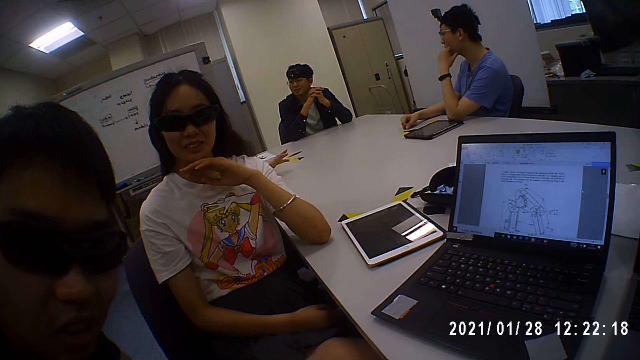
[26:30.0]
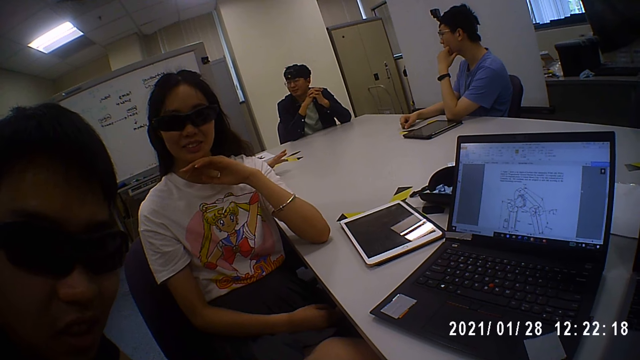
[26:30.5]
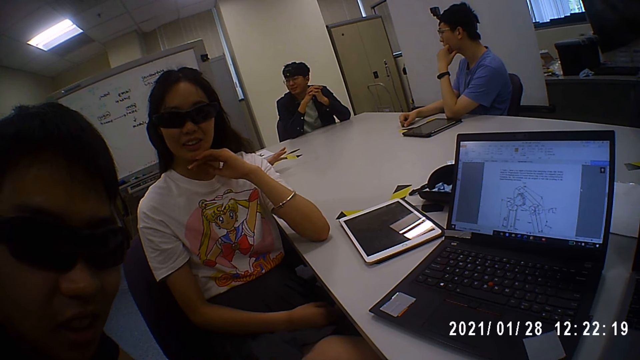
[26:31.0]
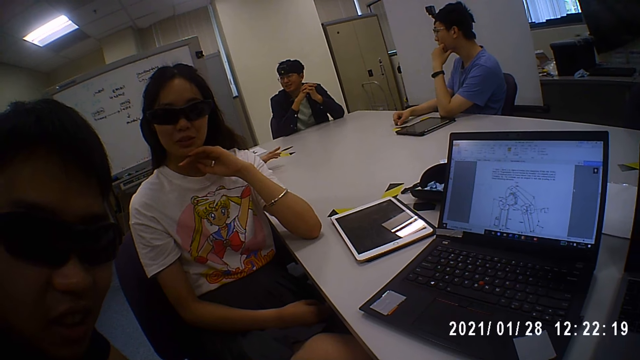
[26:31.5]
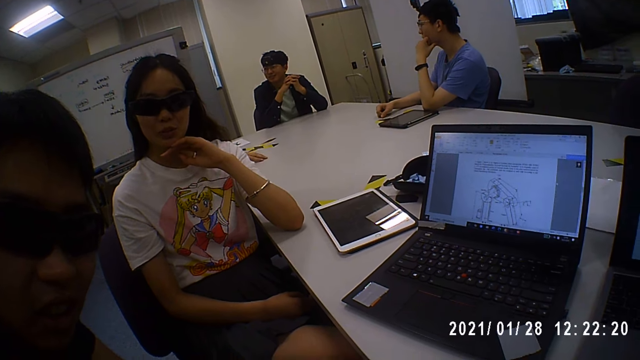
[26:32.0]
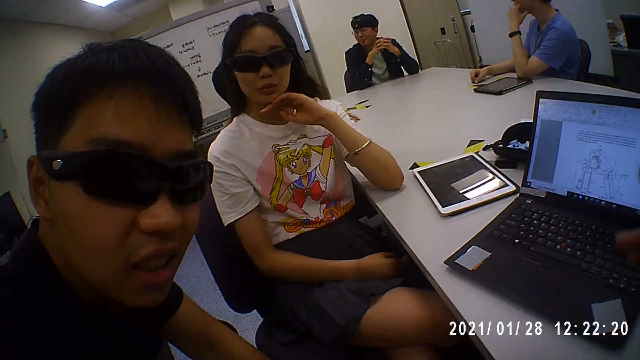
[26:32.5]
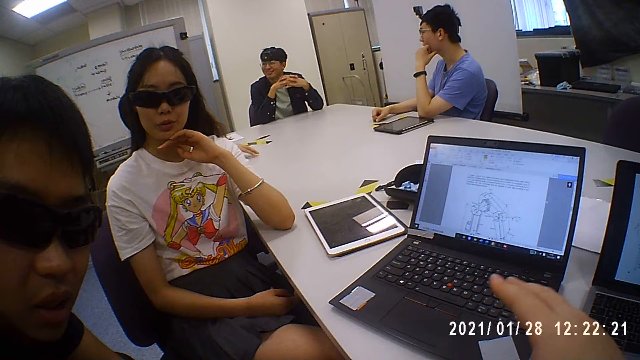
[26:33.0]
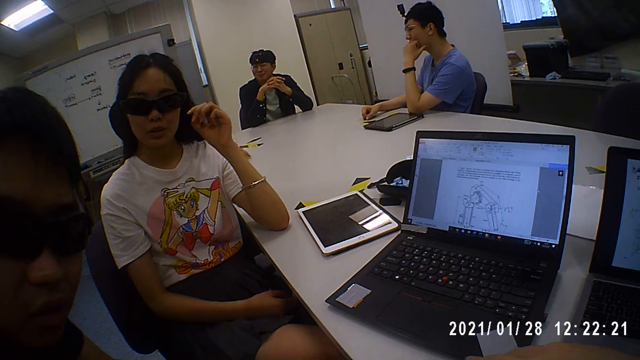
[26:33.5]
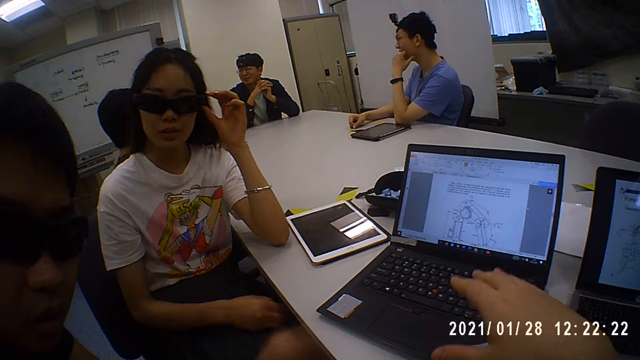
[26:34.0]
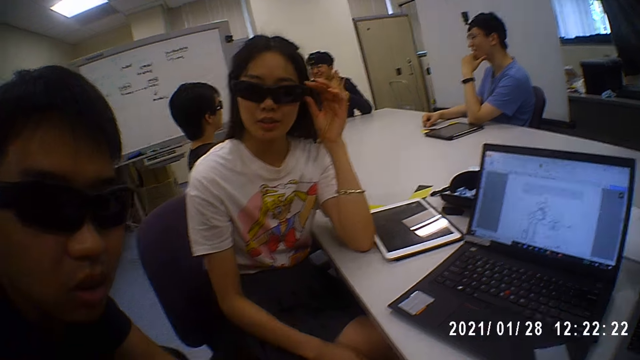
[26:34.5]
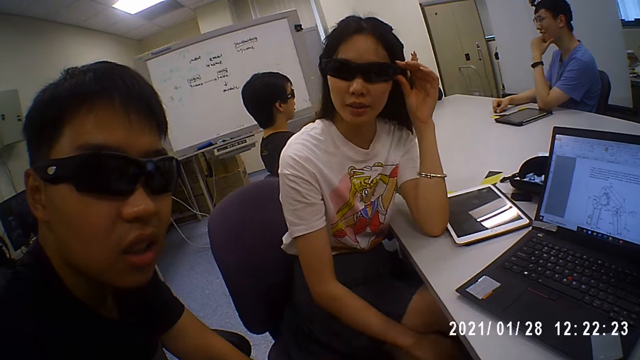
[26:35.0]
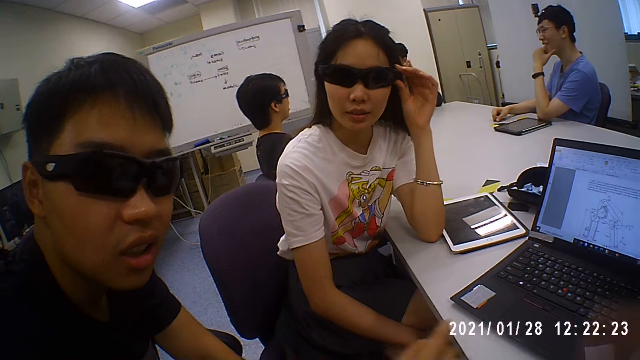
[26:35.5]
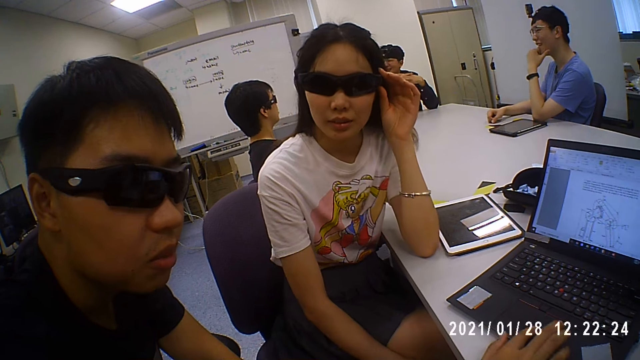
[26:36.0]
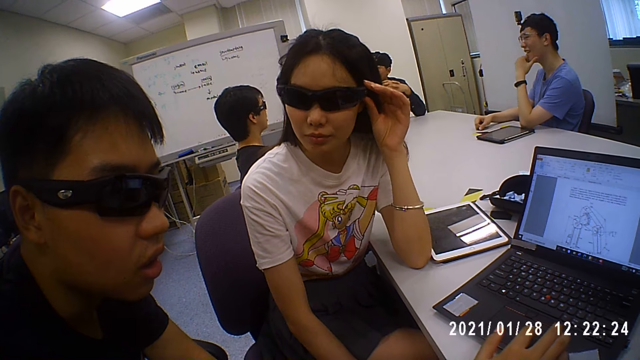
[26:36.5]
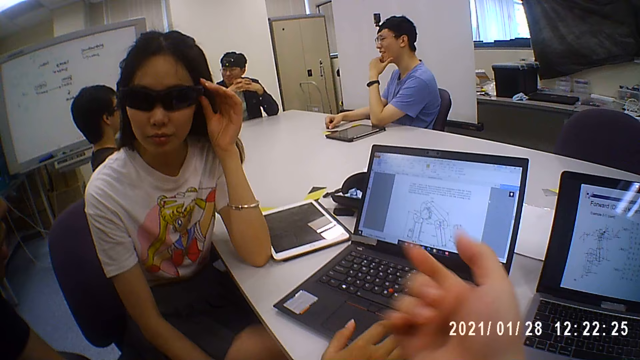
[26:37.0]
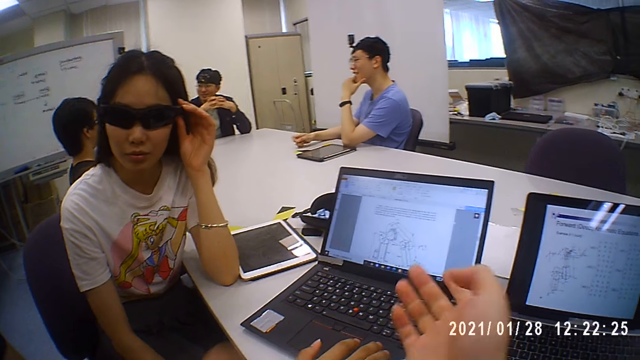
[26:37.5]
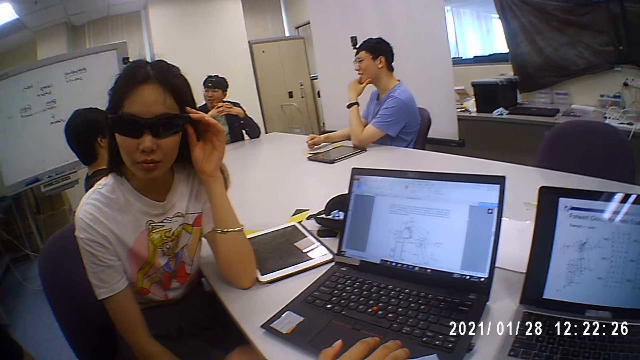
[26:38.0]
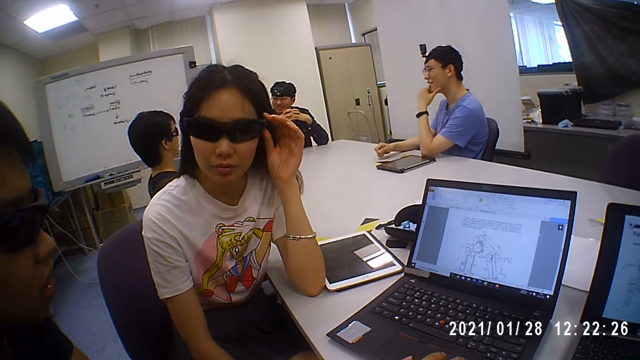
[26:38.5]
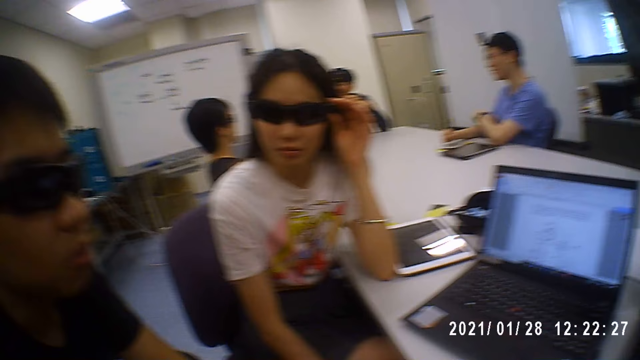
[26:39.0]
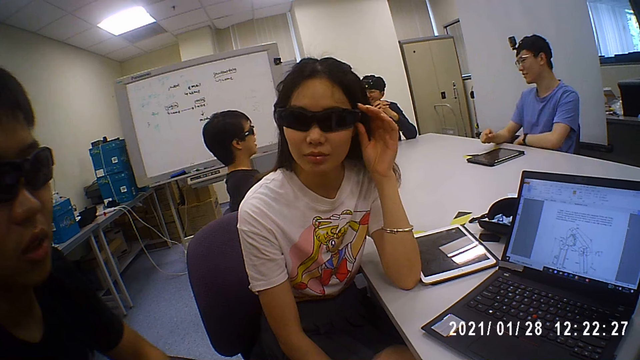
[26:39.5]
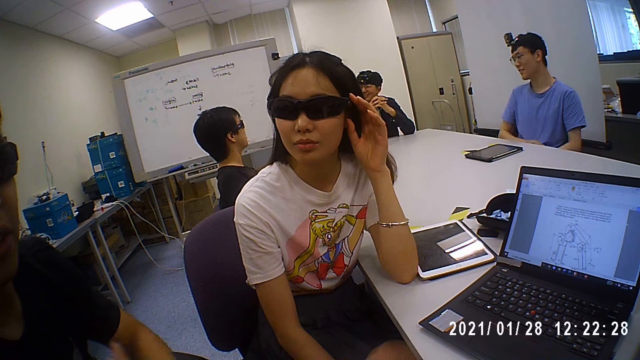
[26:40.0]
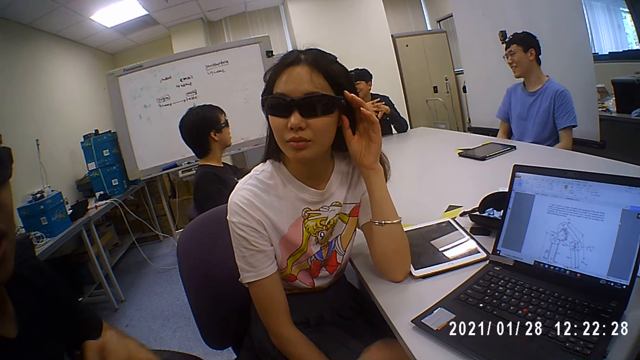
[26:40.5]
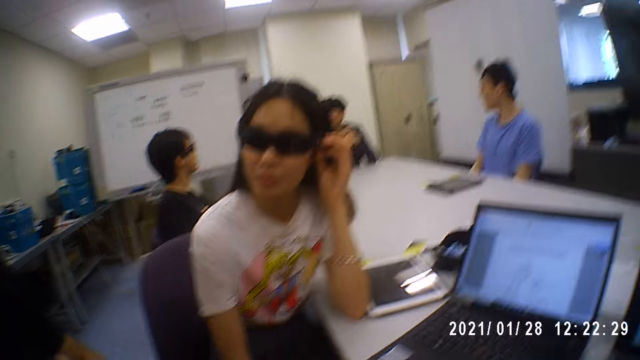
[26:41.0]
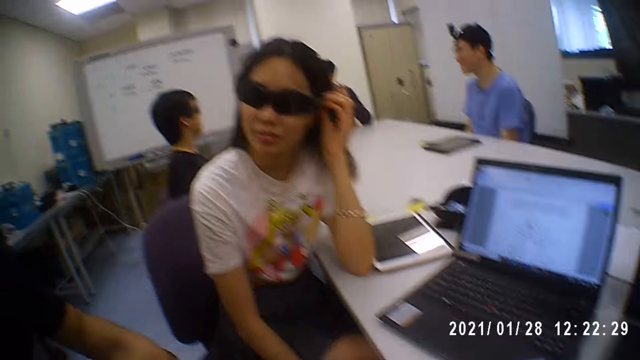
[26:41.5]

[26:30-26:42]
The man touches the laptop with his right hand.

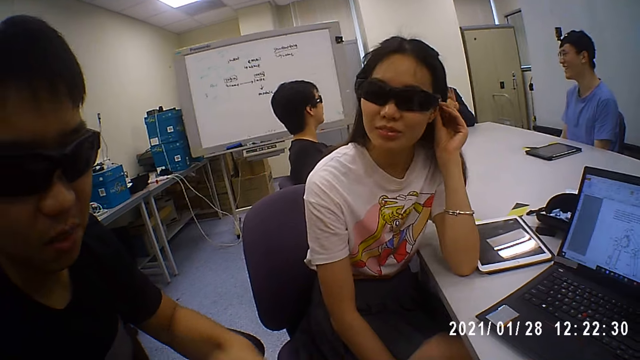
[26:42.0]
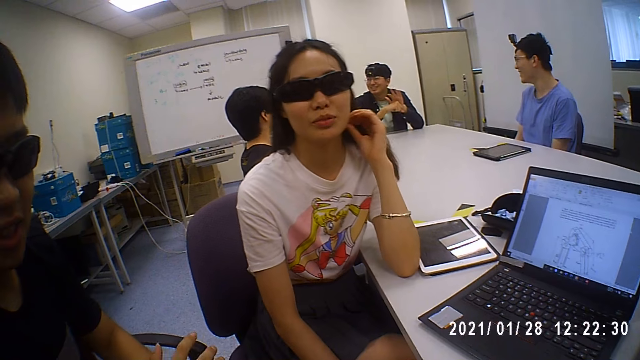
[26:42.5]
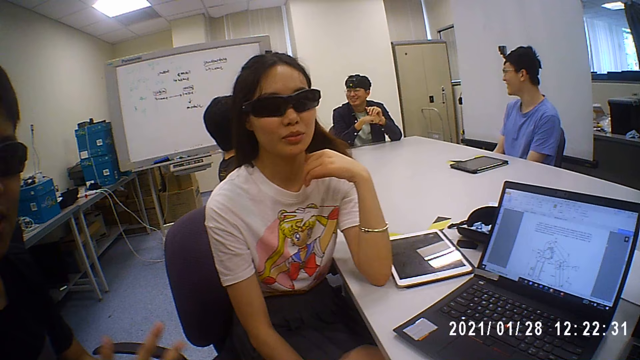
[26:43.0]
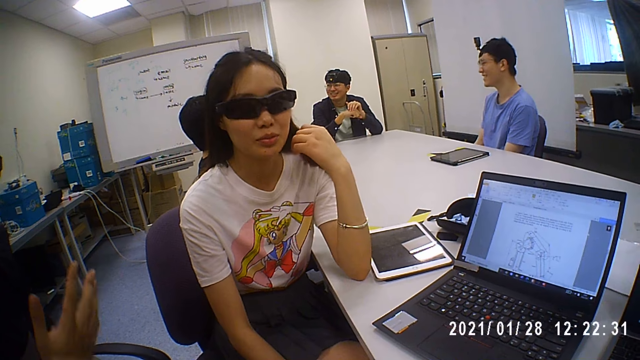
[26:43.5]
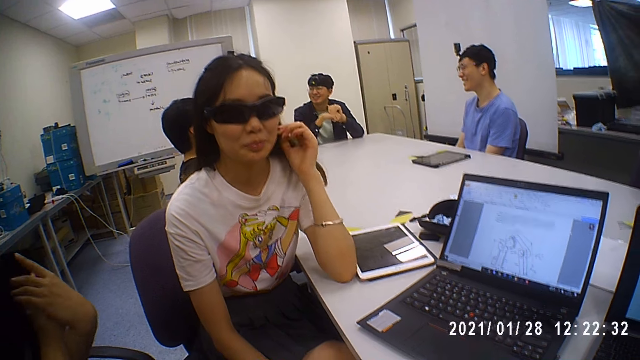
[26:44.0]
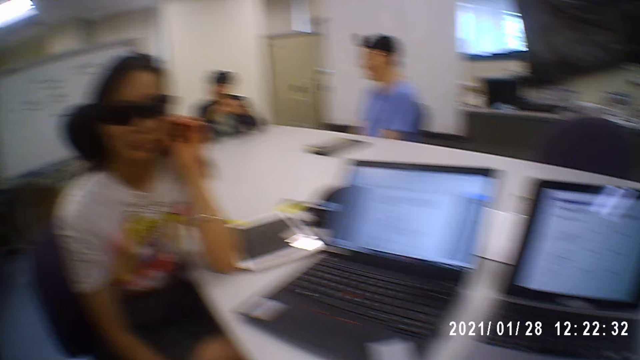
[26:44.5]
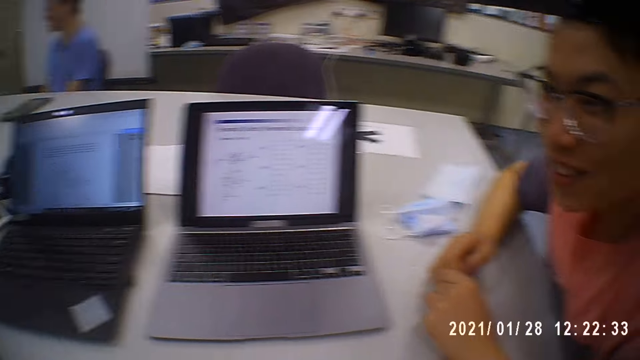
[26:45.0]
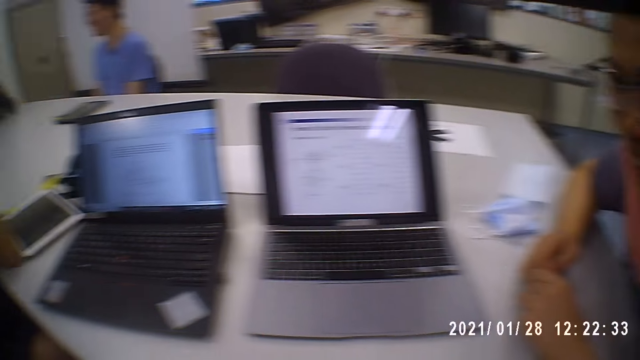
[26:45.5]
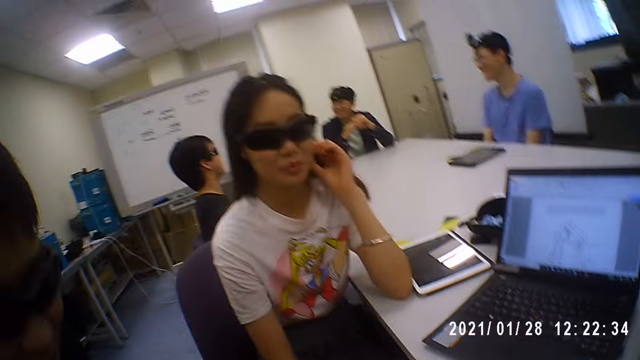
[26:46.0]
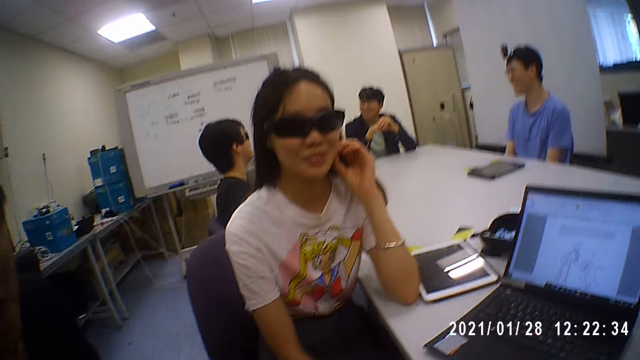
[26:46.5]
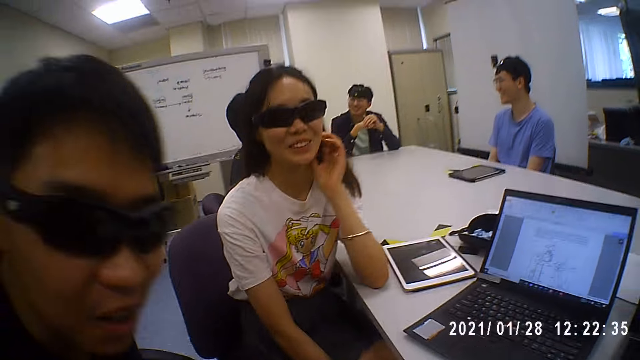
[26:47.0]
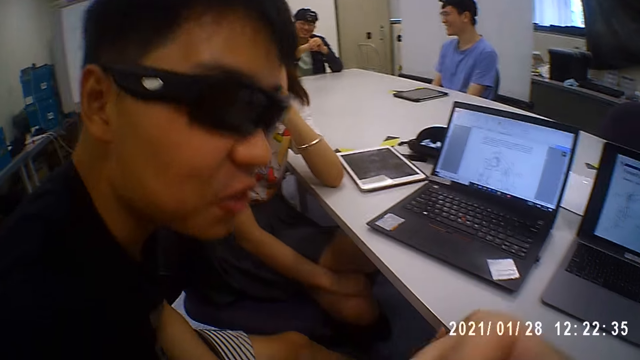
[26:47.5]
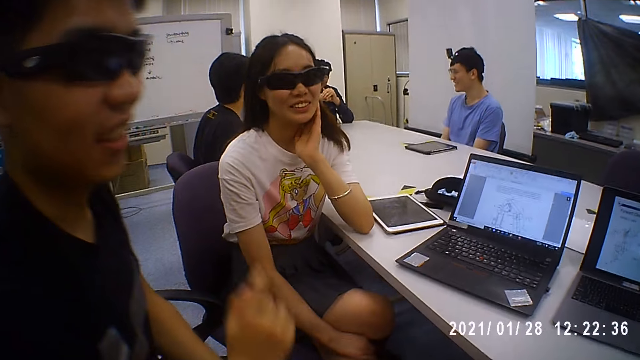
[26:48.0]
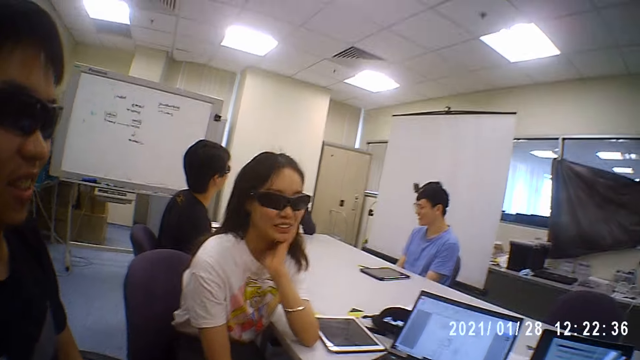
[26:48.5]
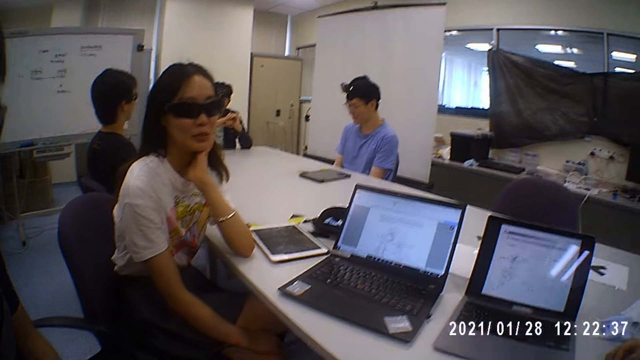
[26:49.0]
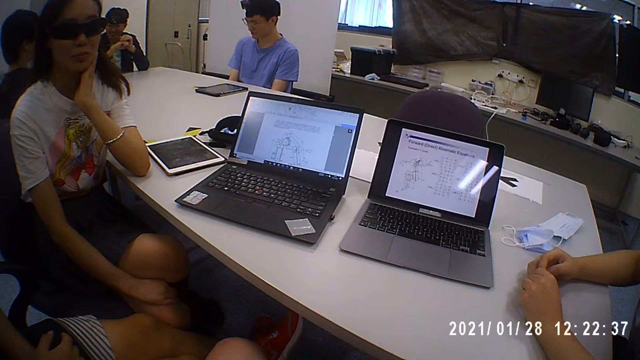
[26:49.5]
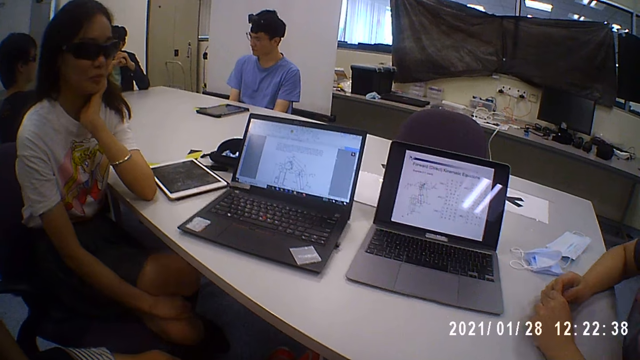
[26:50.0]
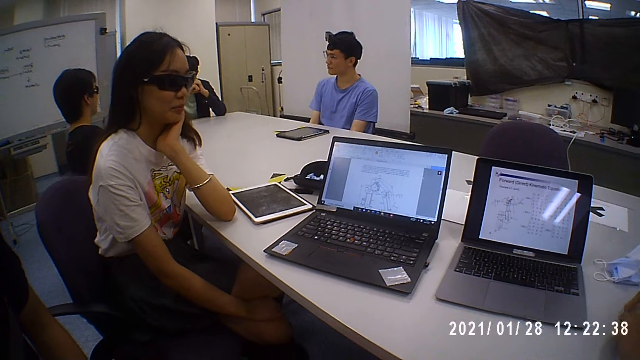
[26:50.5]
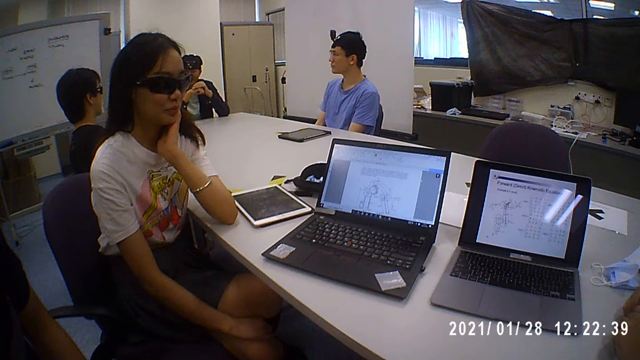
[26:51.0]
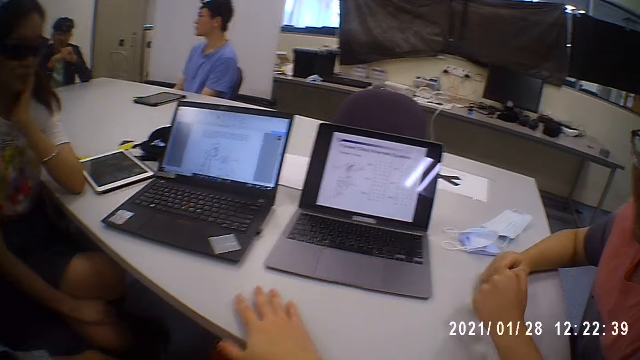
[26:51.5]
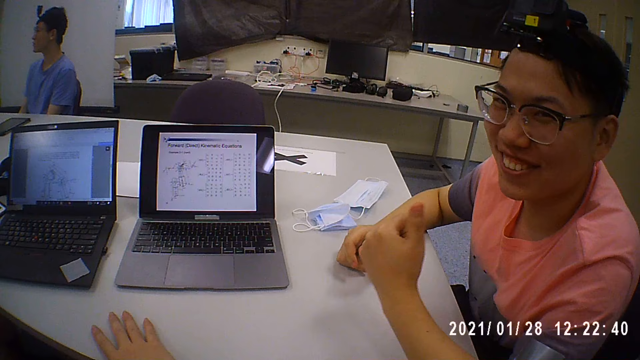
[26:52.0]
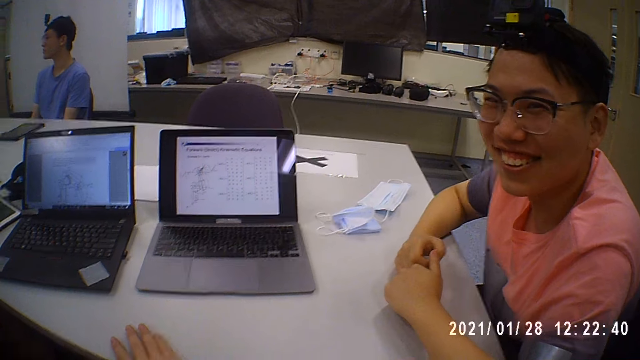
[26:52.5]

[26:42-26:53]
The camera wearer turns to a third person. The third person talks to the man and the first person. The camera wearer talks to the first person, the man and the third person.
